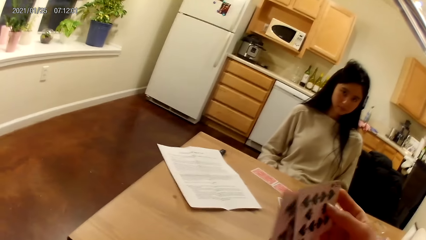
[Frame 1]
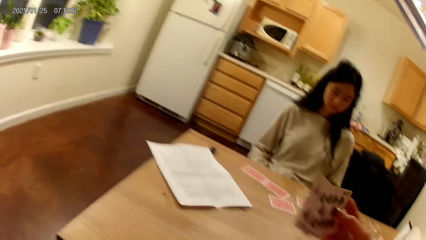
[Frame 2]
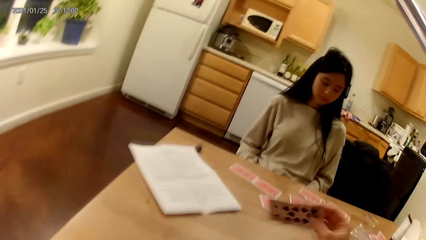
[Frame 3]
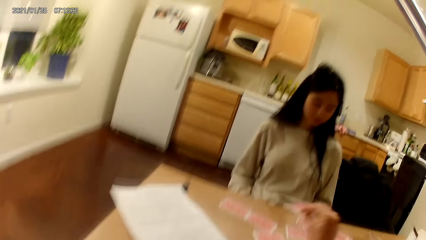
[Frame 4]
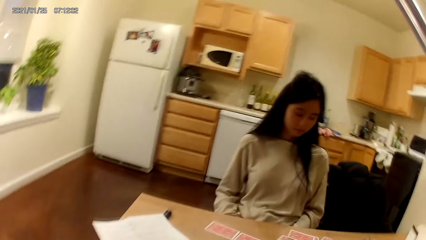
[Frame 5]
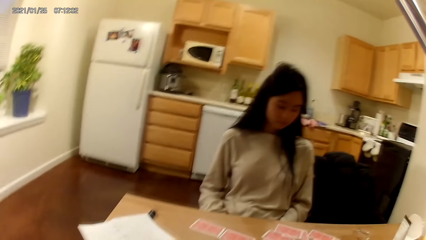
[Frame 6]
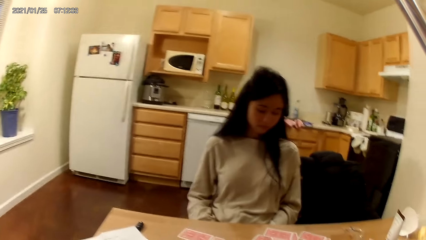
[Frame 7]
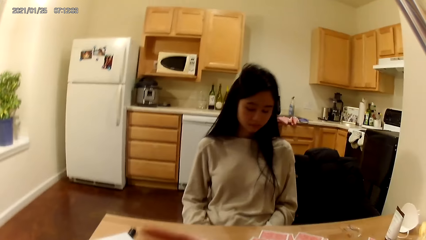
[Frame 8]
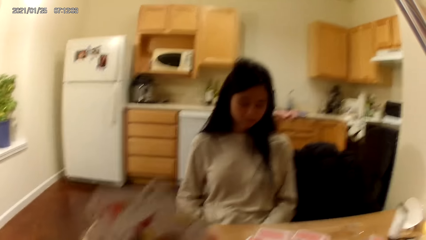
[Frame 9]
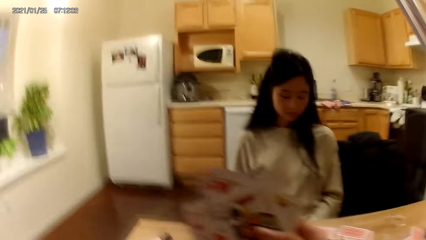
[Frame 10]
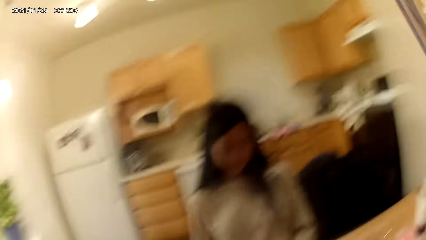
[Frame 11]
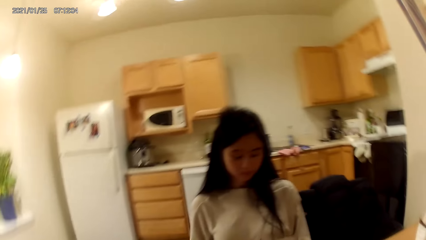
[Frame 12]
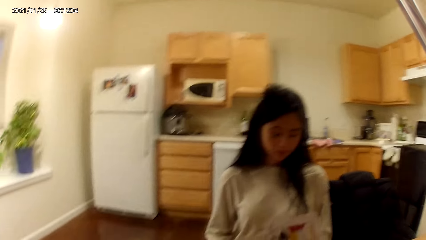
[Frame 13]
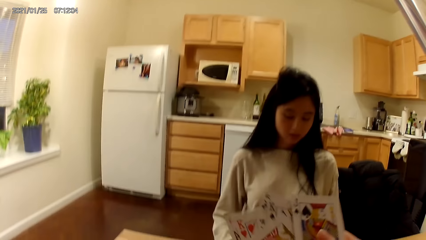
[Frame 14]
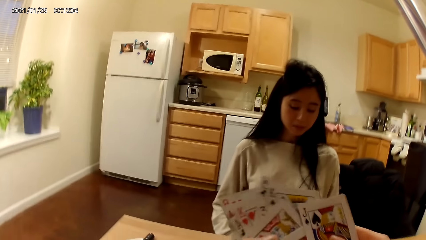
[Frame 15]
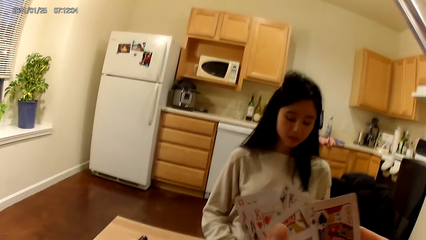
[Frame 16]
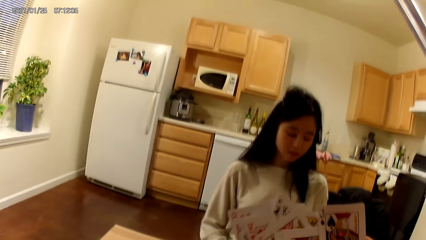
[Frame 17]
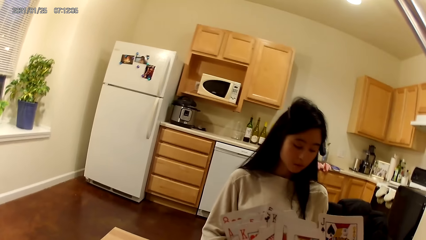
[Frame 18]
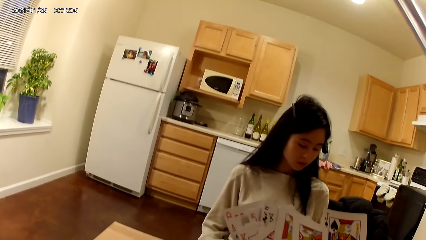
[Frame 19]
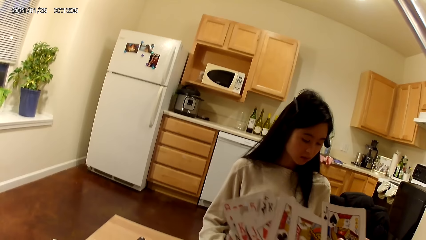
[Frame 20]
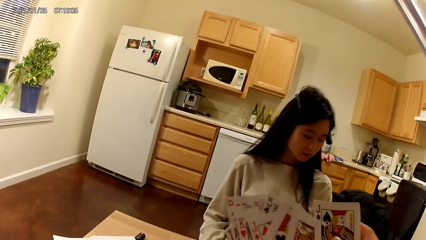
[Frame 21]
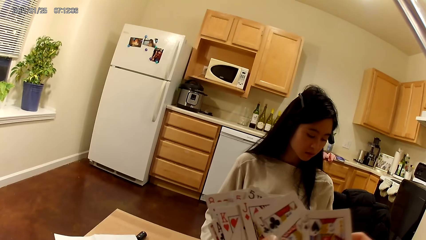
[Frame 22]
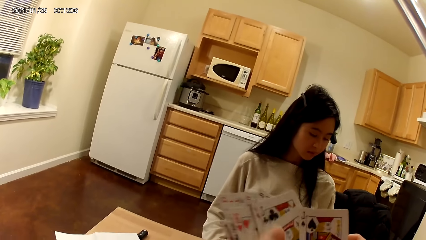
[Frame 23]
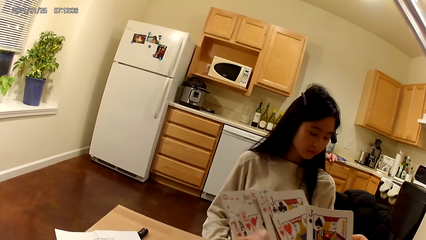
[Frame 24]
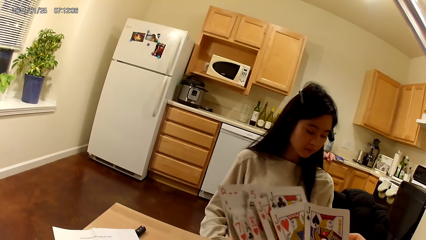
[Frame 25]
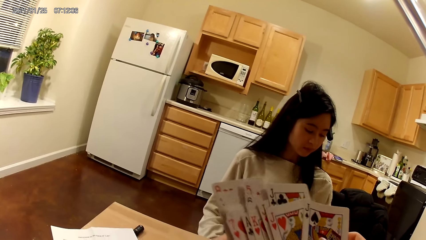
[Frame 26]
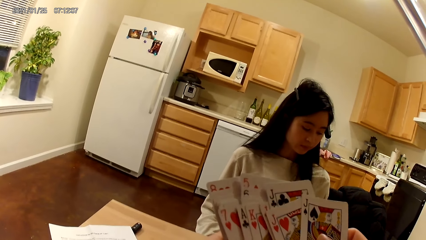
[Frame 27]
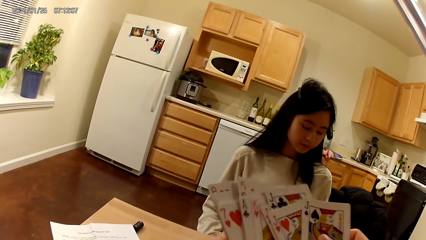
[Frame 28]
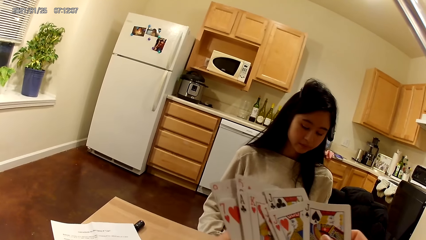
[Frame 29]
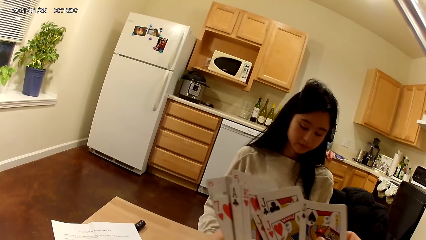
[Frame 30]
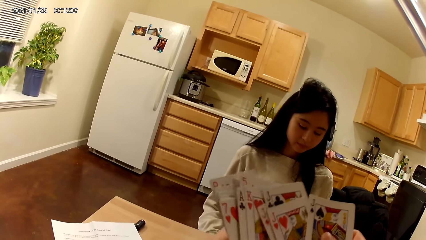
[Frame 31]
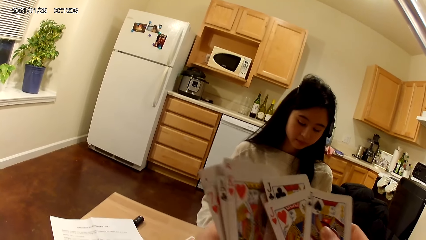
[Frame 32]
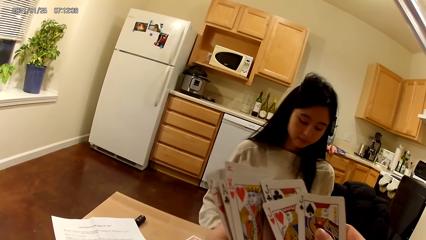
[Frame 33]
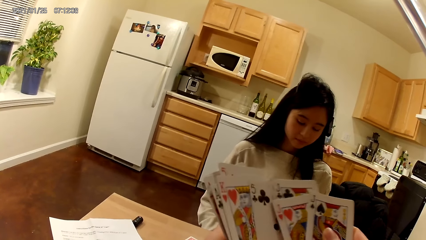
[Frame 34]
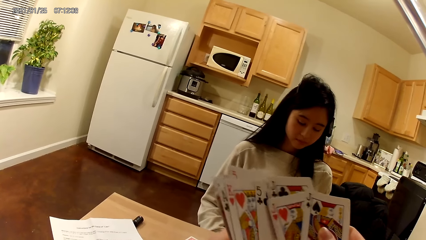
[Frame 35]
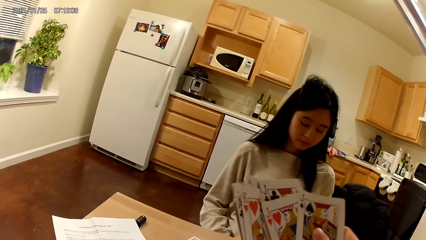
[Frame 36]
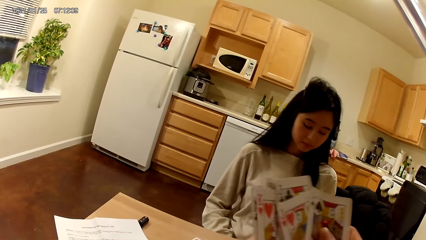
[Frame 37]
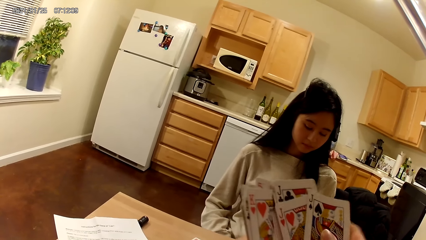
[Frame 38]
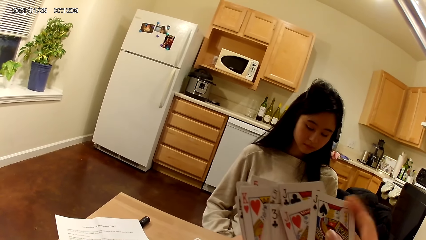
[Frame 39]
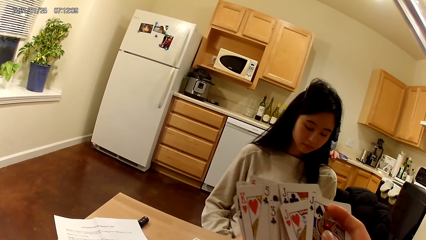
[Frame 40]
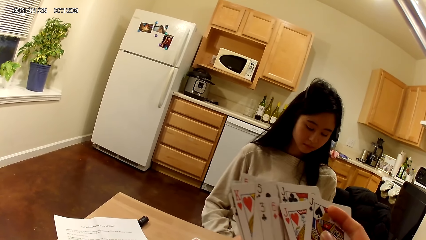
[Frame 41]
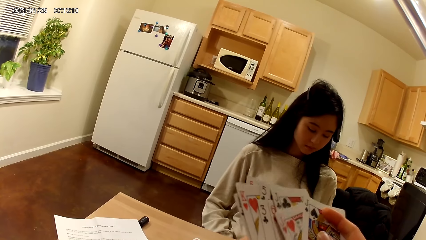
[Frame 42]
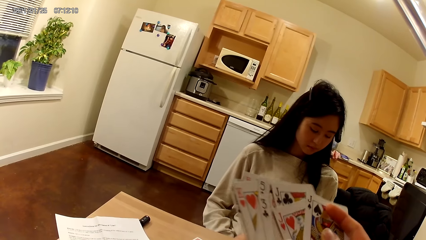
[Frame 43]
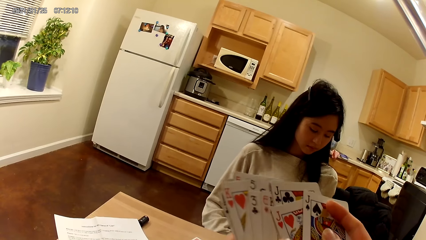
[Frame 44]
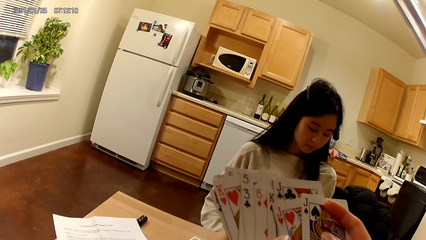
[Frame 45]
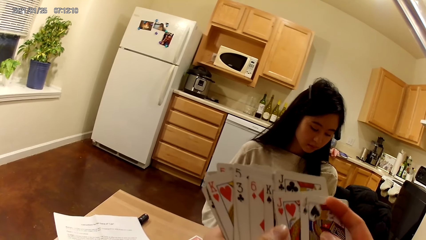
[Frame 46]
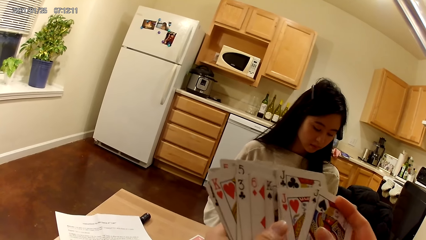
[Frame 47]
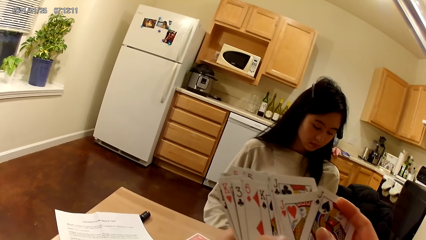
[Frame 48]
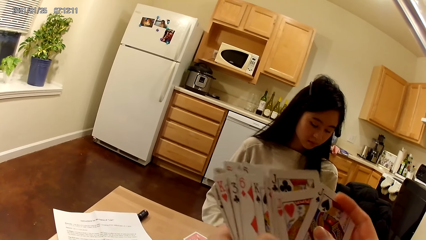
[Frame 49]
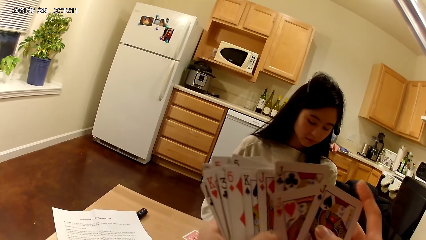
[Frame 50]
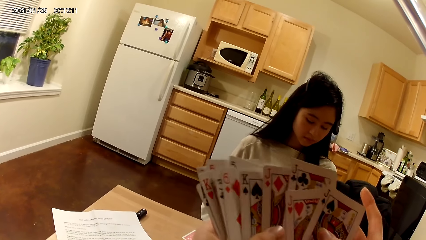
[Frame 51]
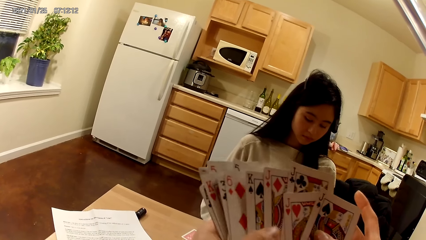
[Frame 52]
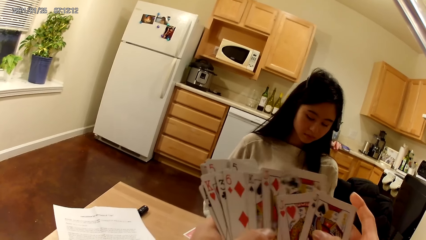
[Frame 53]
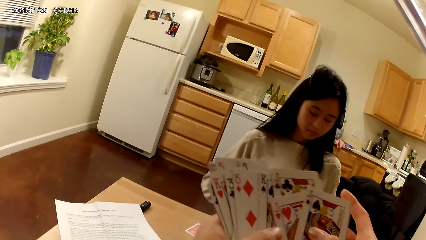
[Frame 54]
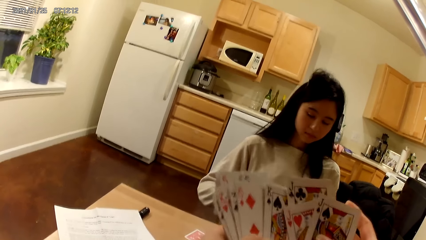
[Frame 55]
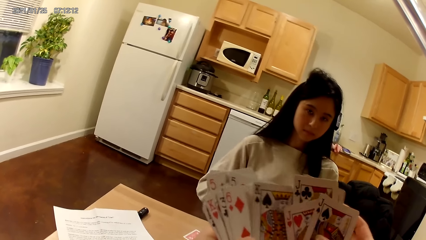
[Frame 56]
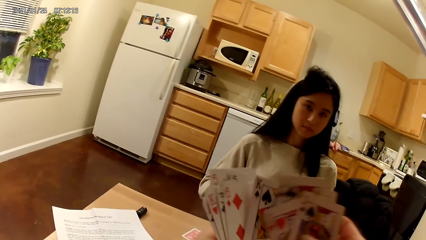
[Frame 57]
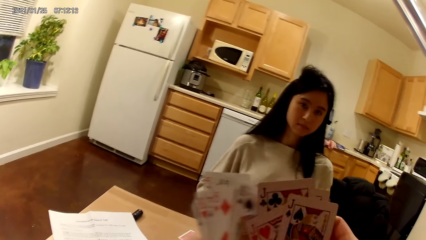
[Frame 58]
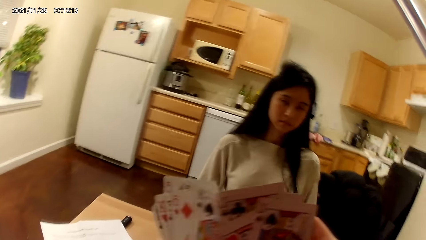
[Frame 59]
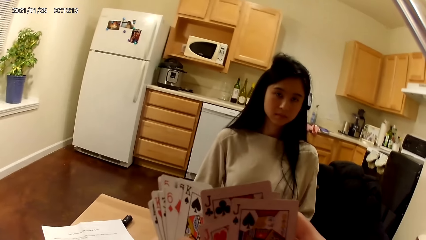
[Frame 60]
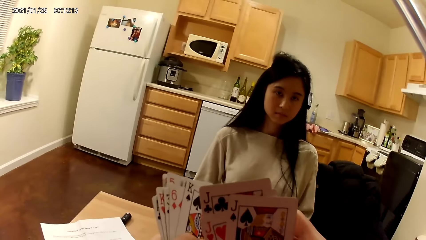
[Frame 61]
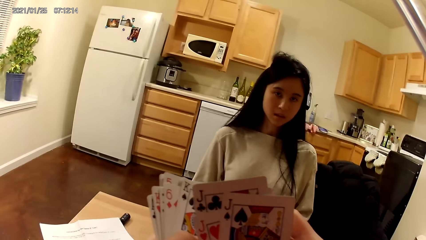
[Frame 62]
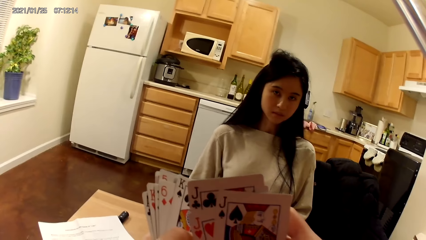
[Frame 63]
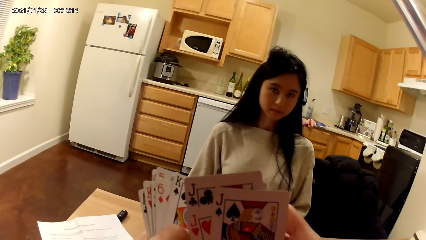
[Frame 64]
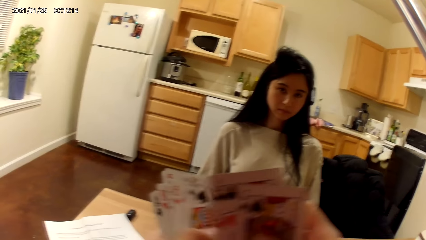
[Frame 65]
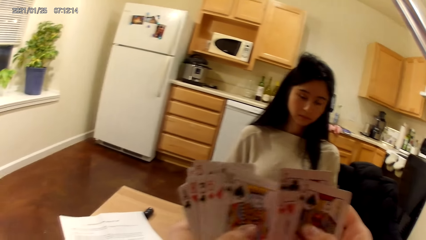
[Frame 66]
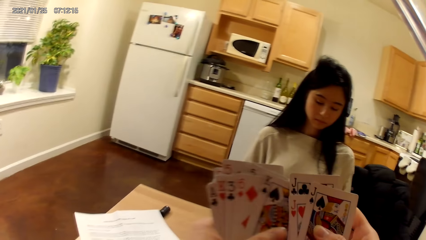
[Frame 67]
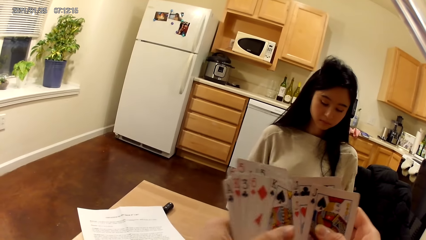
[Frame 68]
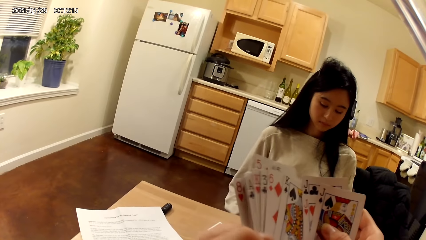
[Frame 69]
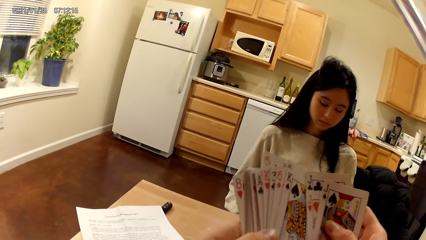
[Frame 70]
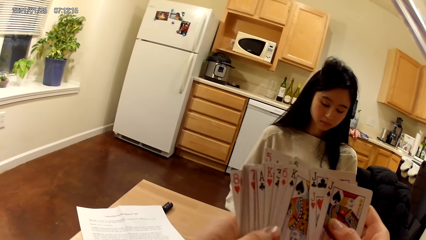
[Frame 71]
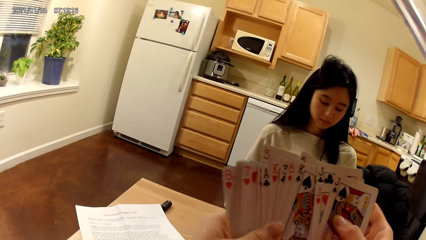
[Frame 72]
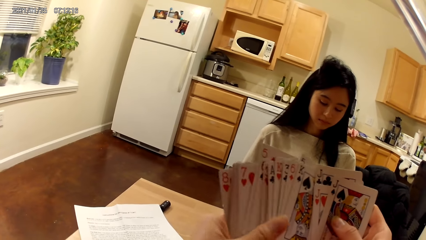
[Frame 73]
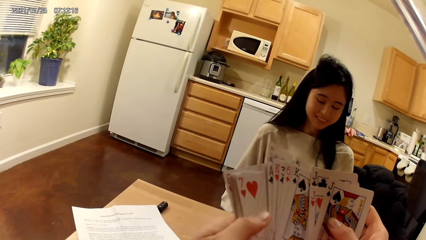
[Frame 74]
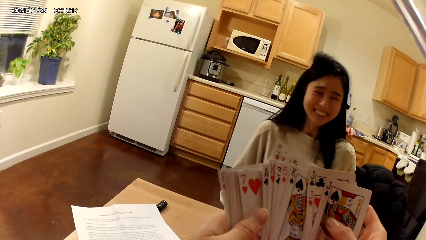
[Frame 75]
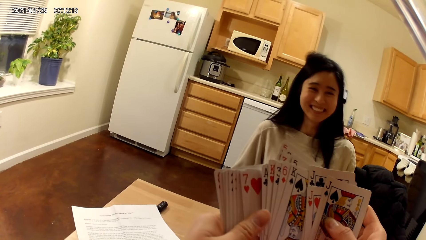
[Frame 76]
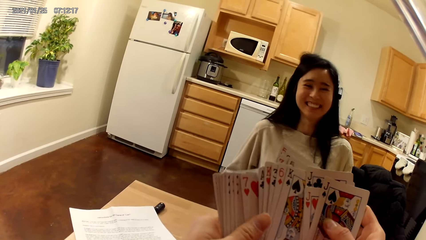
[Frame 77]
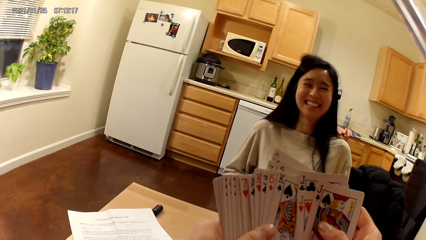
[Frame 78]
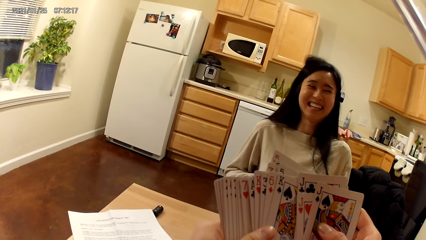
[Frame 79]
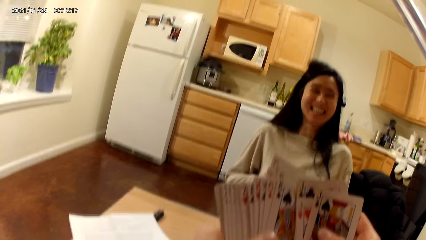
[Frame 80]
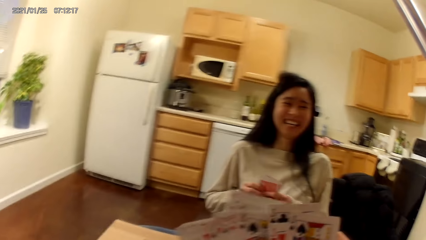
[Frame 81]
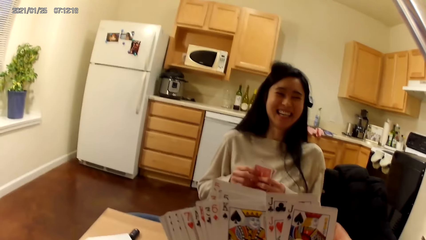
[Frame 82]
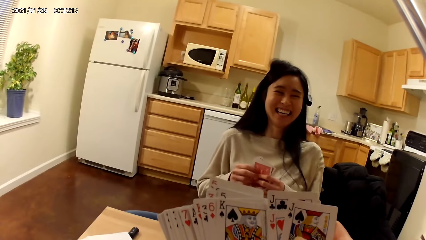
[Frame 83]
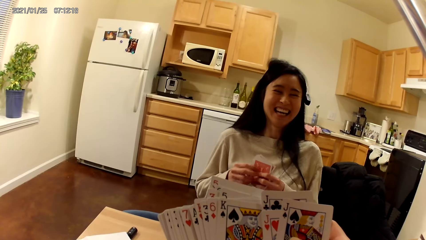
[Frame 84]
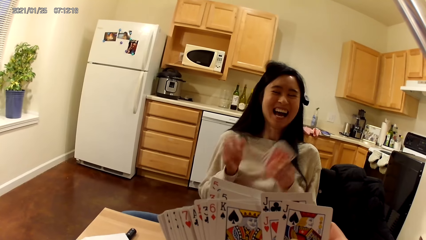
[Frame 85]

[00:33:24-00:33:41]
The camera wearer places two cards on the dining table with her right hand. She shuffles the cards in her hands. She moves the cards on both hands. The woman holds cards in her hands.
